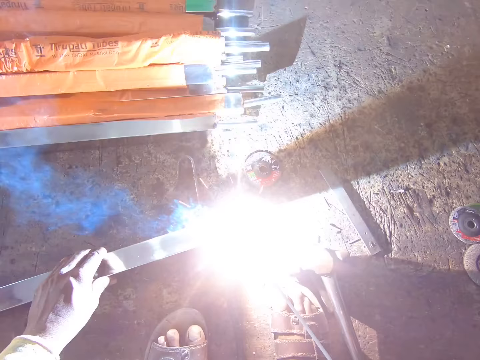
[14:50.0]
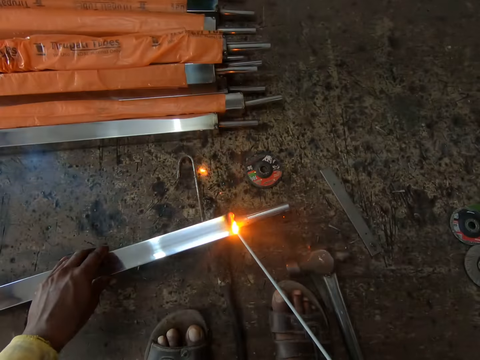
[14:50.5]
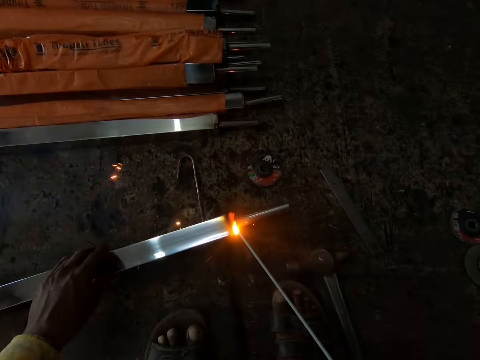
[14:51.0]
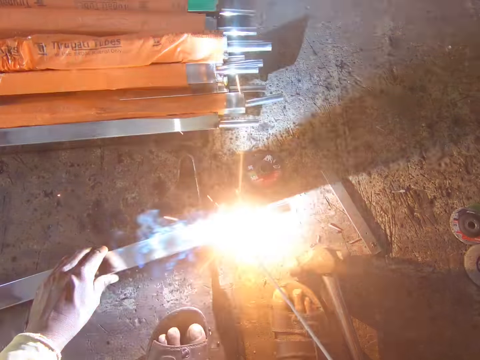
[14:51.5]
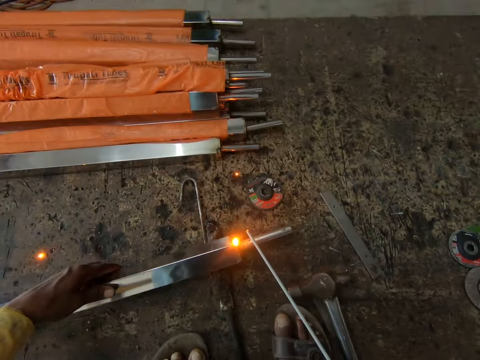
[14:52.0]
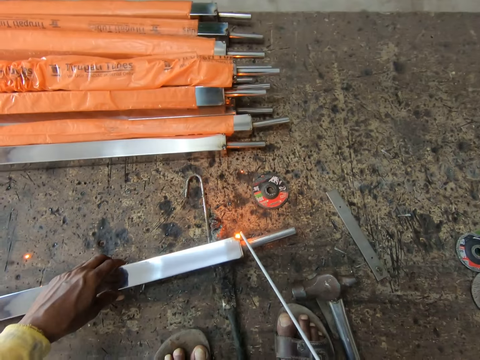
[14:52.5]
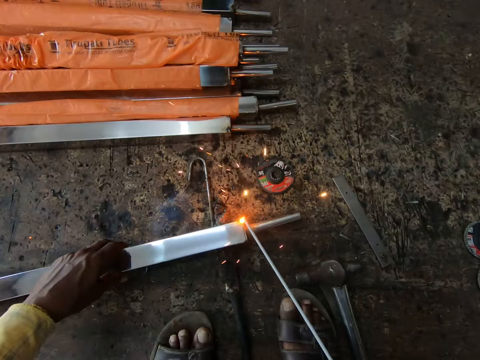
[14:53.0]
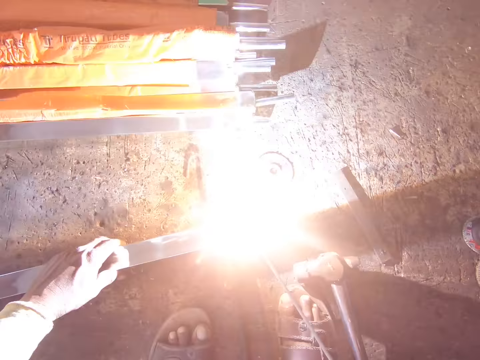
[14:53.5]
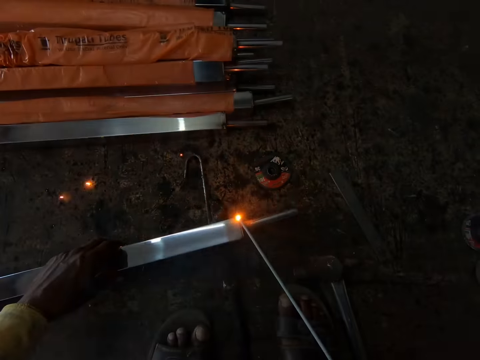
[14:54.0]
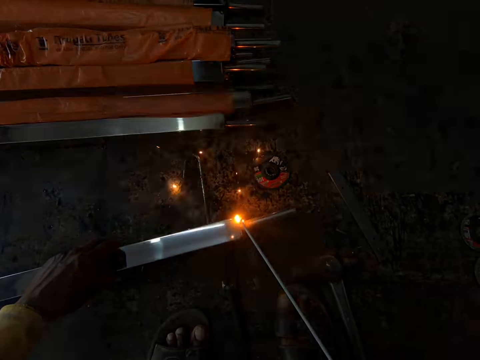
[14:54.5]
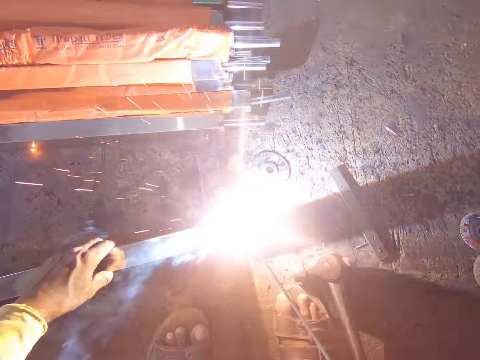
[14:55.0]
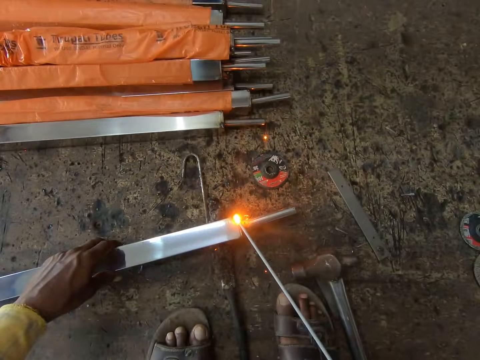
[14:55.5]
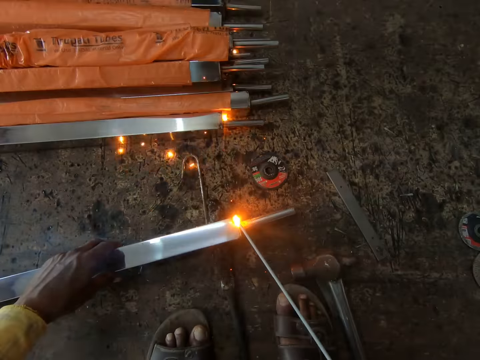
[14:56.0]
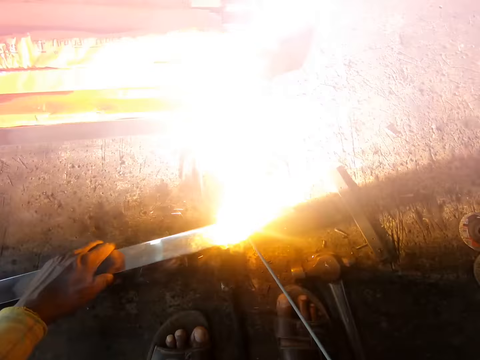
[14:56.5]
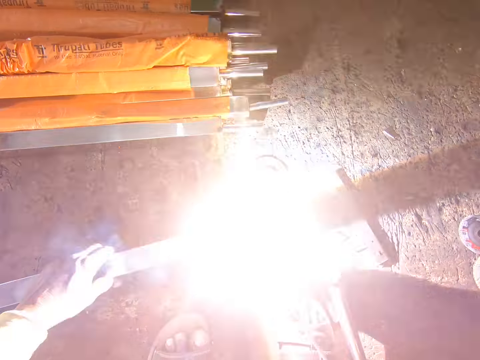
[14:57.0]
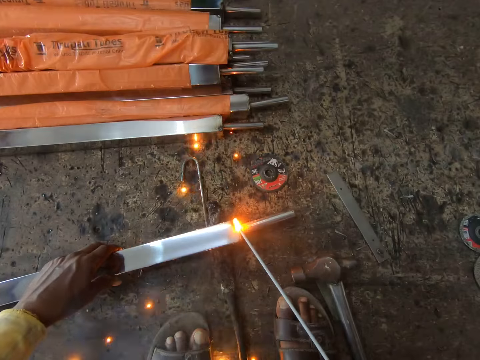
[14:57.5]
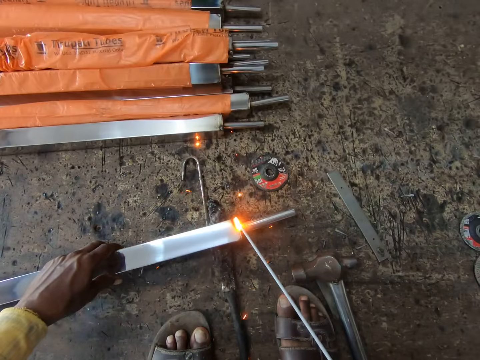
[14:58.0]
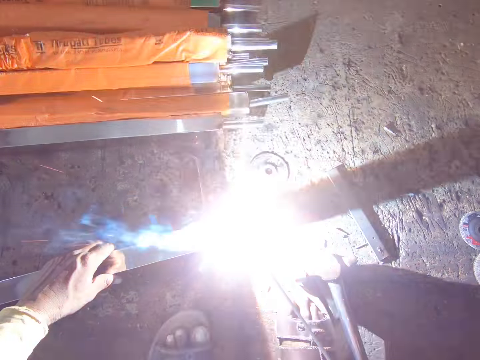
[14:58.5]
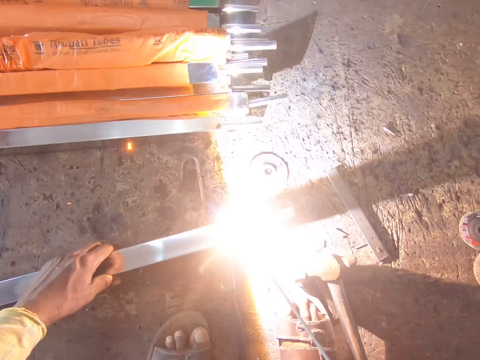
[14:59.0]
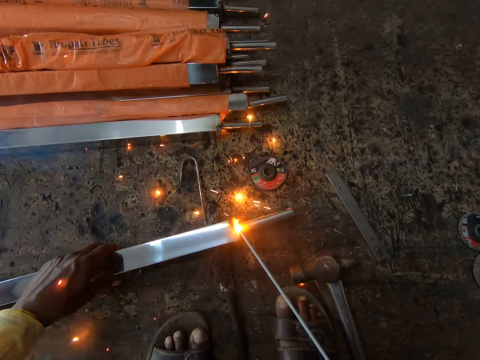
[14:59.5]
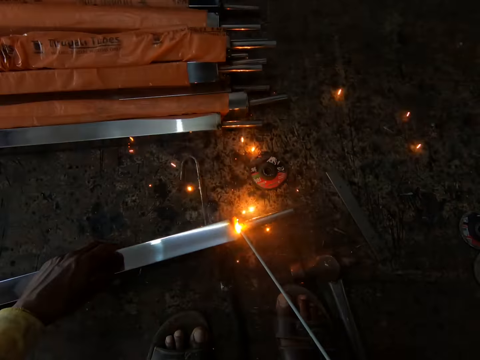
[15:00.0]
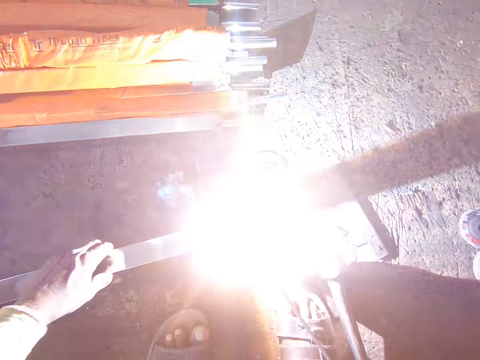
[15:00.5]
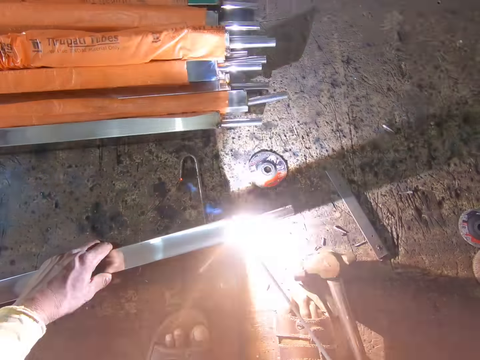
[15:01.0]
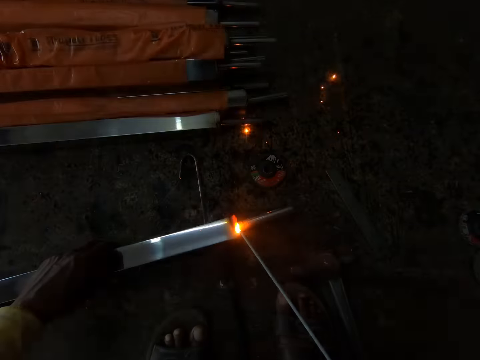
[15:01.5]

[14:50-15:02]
The camera wearer turns the metal. They weld the metal.

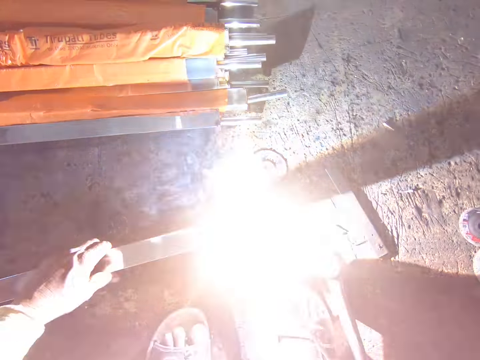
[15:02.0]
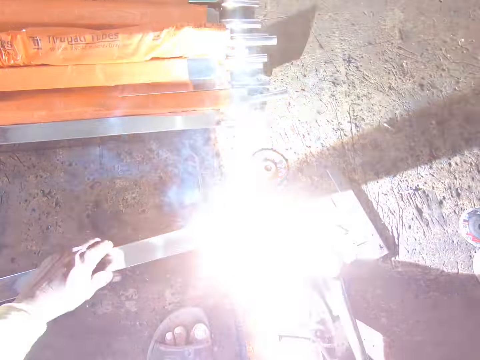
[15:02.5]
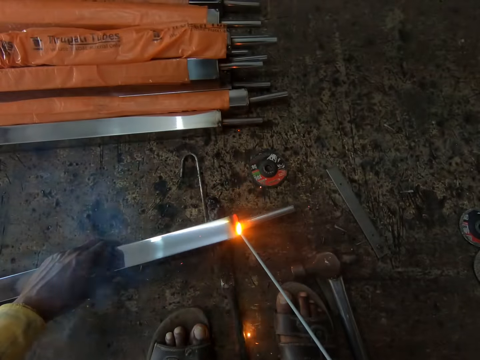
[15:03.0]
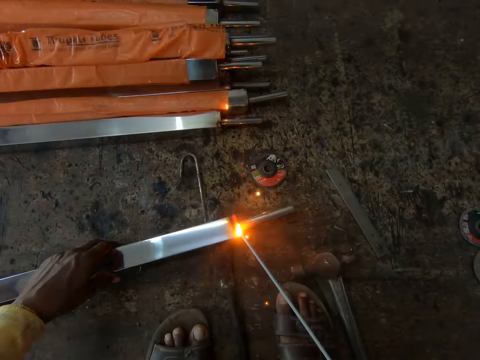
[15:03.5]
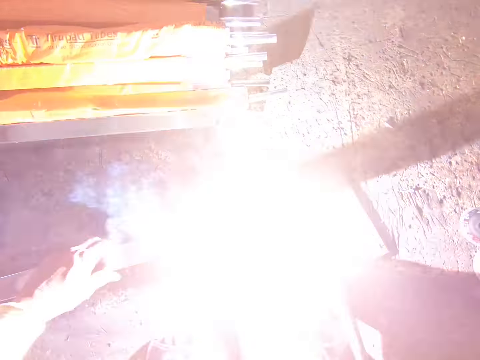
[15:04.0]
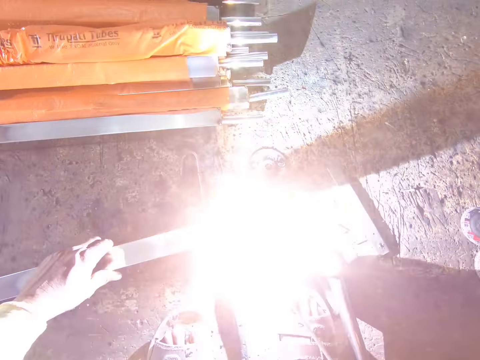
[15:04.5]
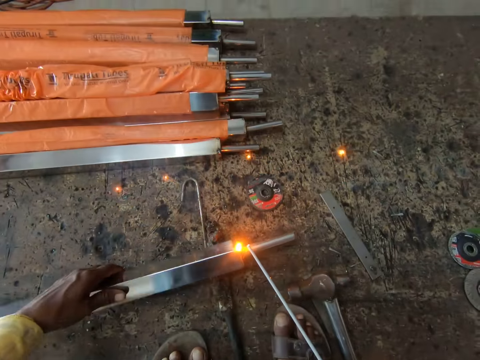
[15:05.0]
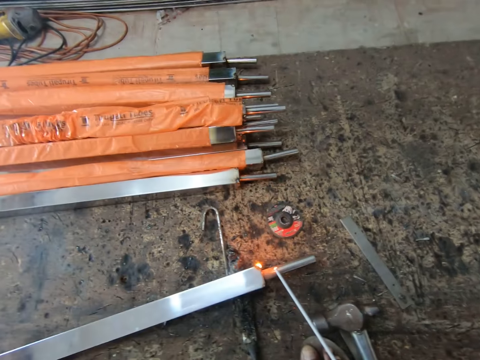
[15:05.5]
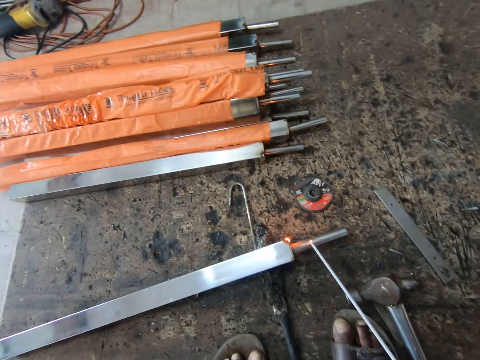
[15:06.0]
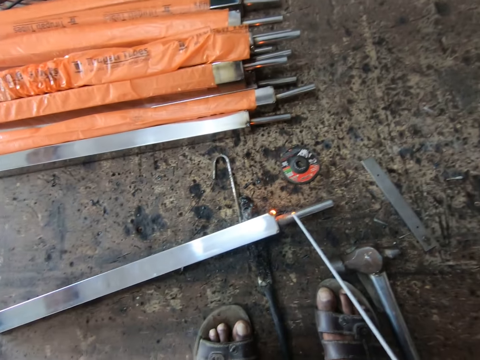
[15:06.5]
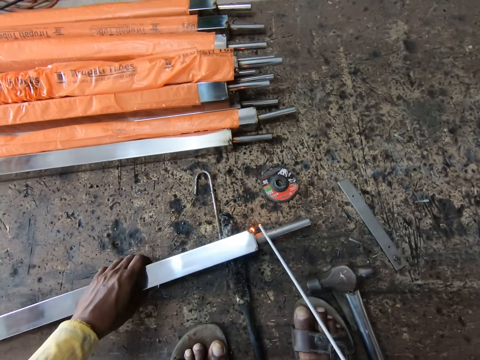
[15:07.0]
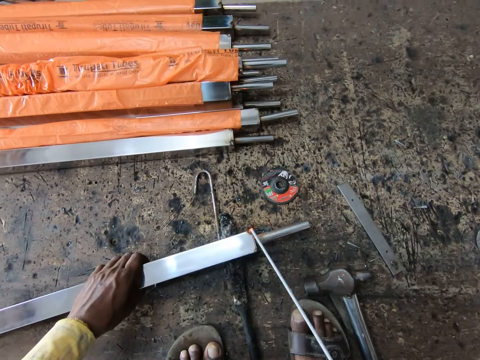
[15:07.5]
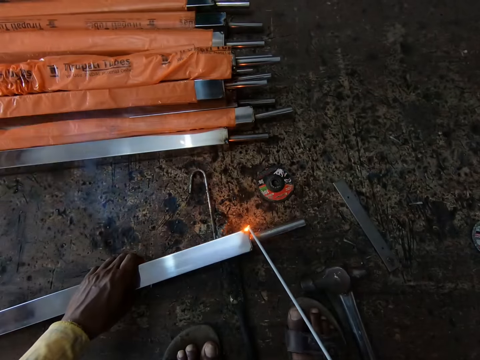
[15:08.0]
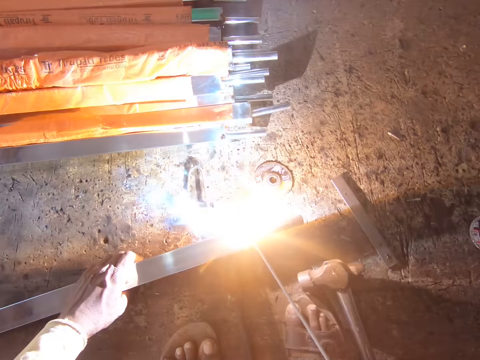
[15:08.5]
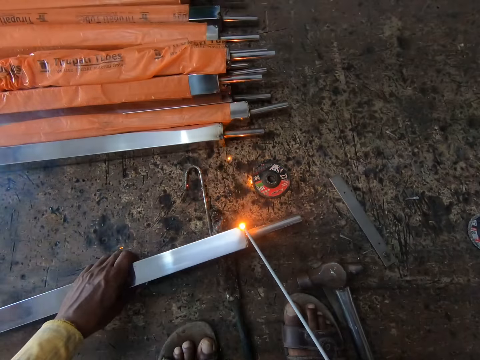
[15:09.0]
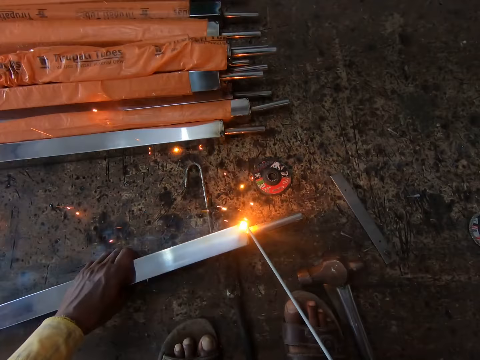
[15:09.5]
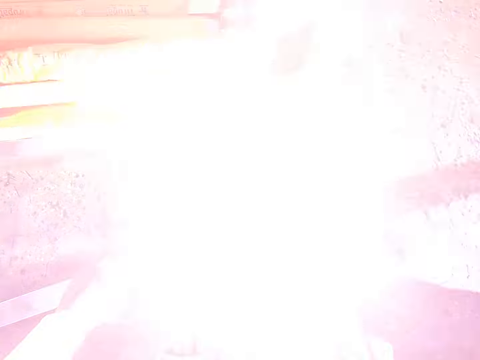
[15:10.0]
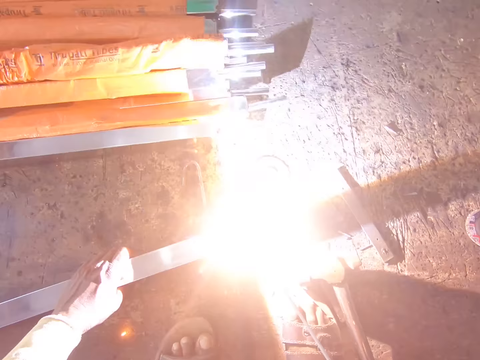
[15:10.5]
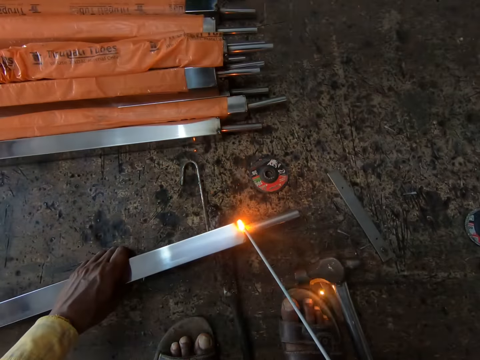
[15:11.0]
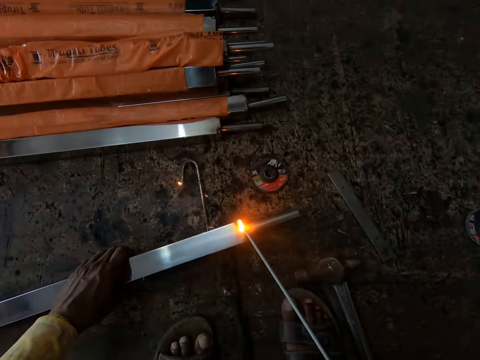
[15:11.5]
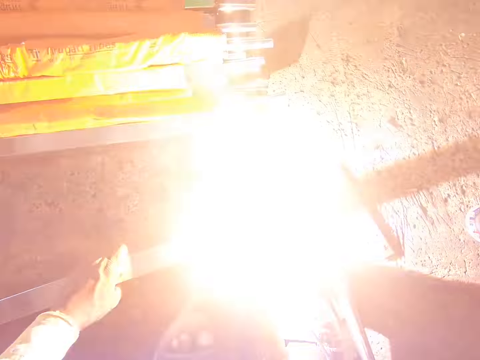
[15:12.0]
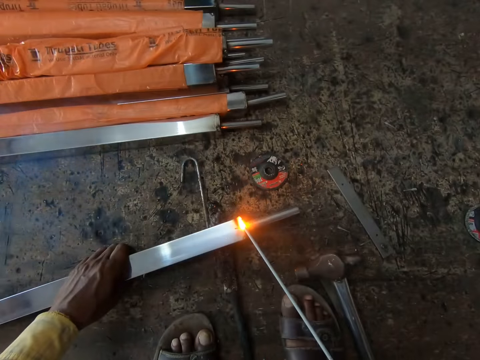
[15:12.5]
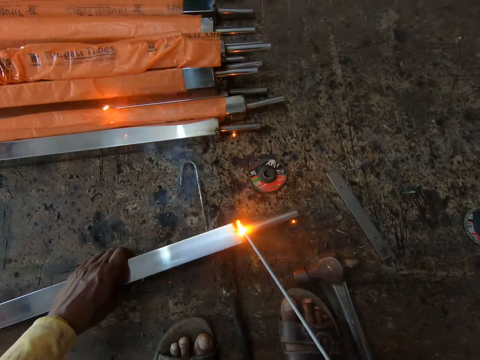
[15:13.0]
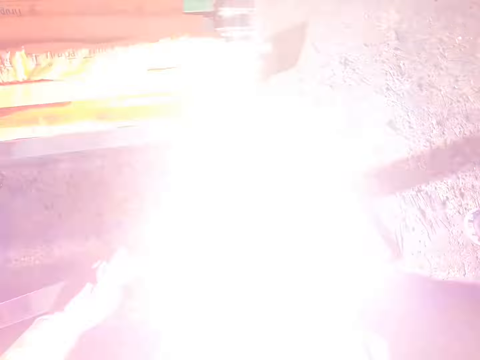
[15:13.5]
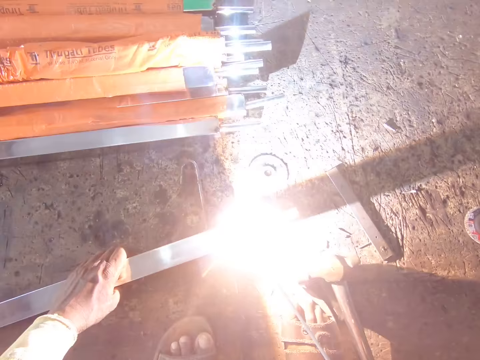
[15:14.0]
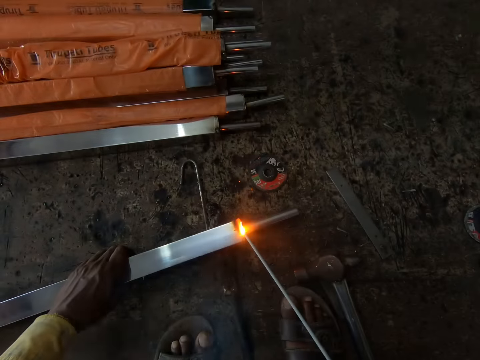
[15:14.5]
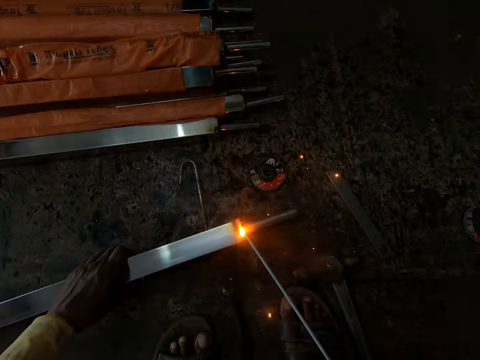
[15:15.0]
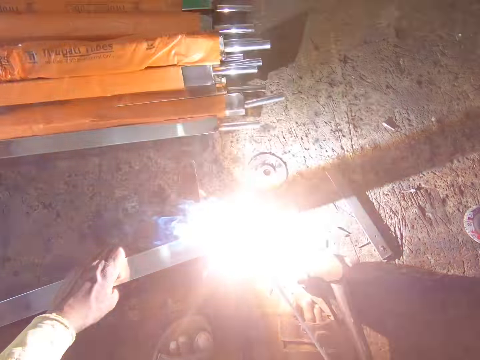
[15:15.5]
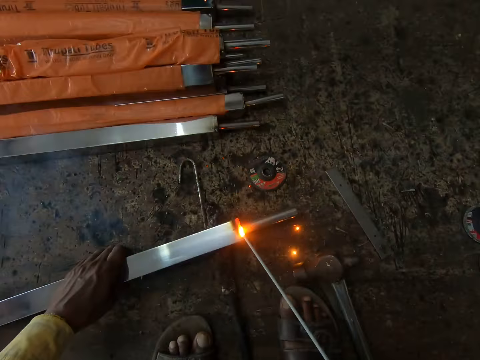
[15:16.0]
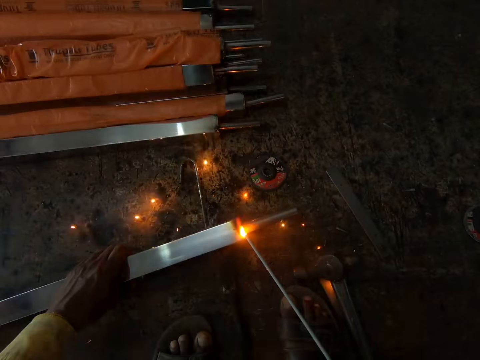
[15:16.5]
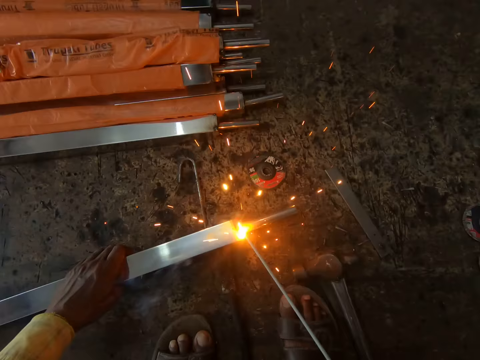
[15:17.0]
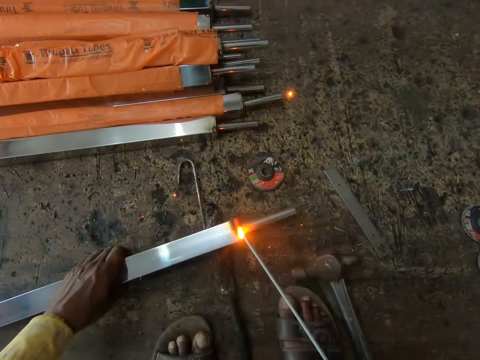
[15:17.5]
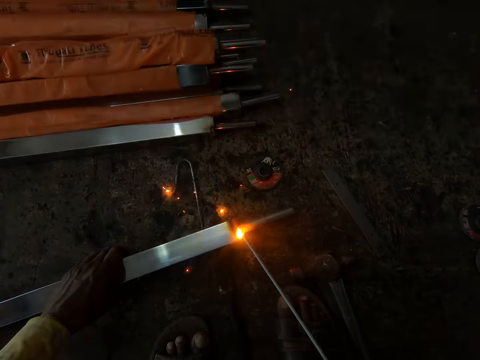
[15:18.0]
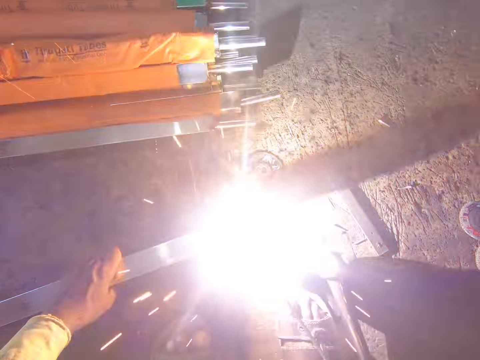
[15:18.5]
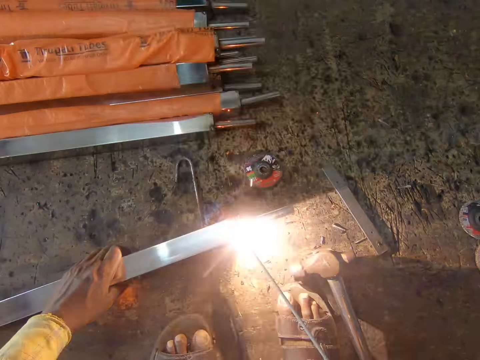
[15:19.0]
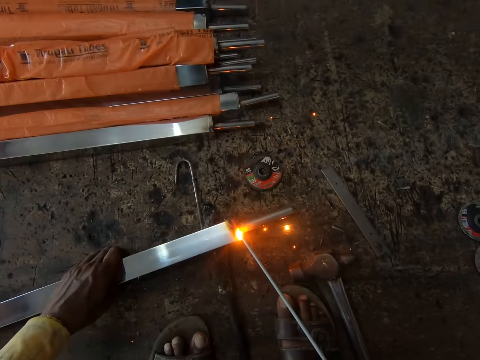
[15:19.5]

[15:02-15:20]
The camera wearer turns the metal. They move a hand. They hold the metal. They weld.
